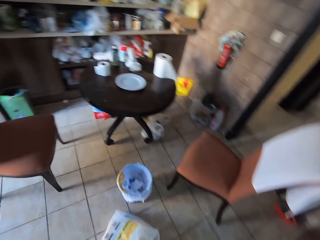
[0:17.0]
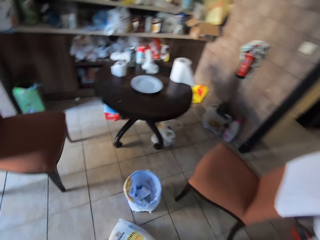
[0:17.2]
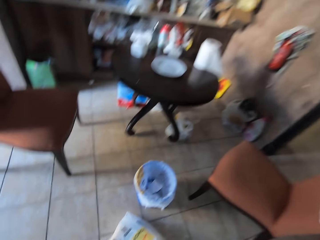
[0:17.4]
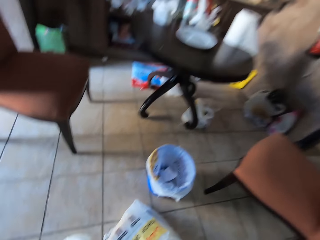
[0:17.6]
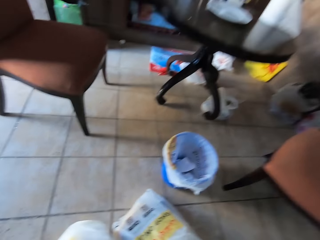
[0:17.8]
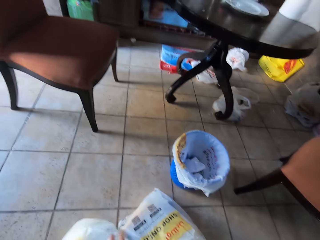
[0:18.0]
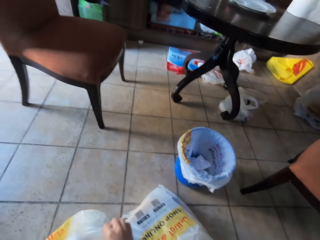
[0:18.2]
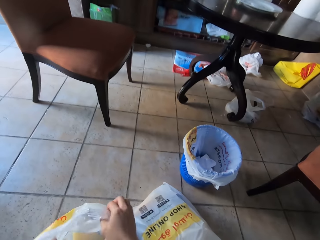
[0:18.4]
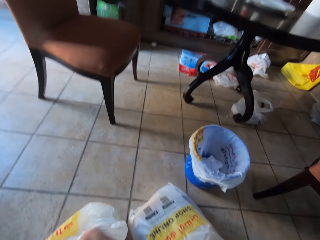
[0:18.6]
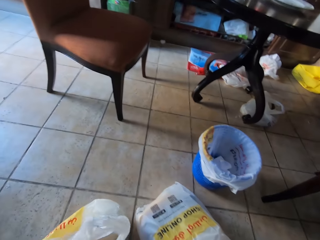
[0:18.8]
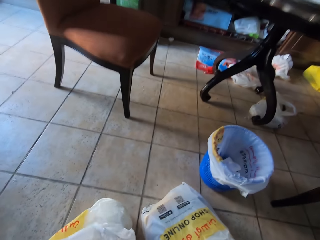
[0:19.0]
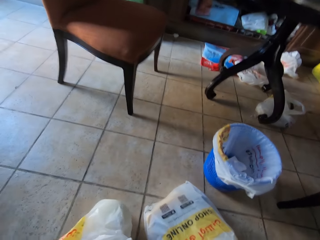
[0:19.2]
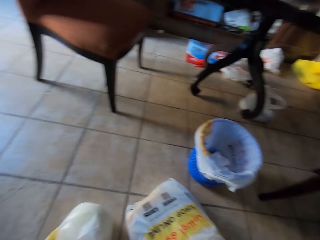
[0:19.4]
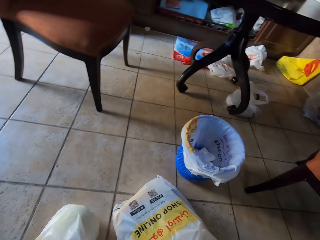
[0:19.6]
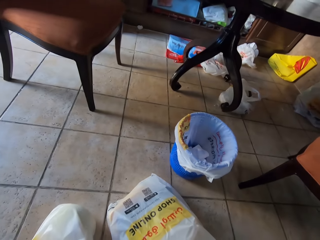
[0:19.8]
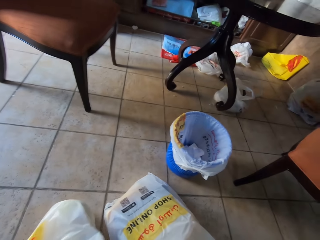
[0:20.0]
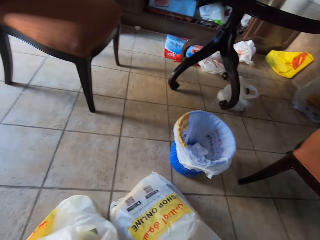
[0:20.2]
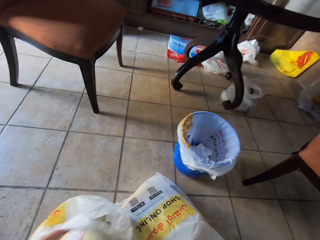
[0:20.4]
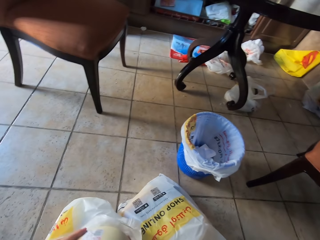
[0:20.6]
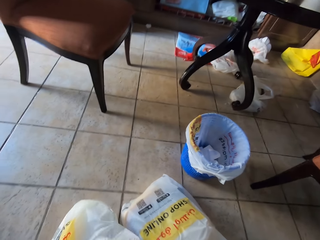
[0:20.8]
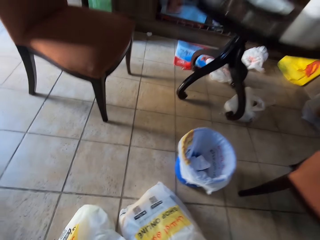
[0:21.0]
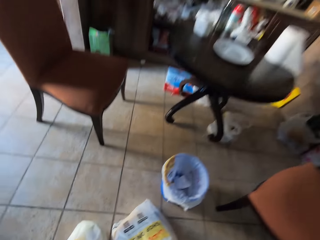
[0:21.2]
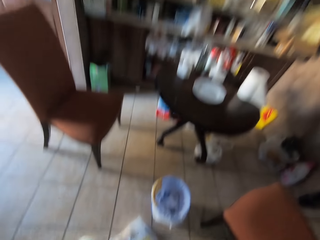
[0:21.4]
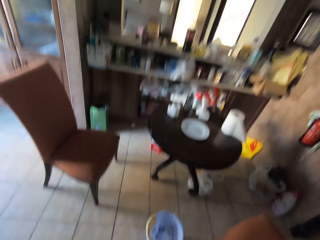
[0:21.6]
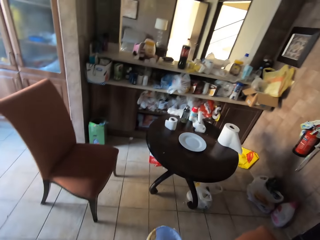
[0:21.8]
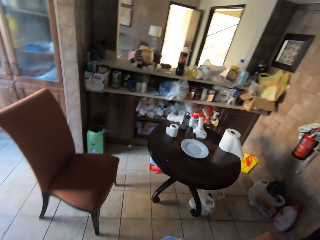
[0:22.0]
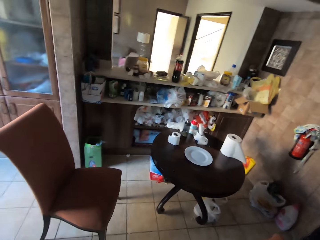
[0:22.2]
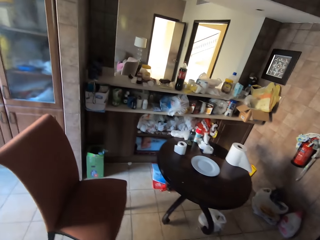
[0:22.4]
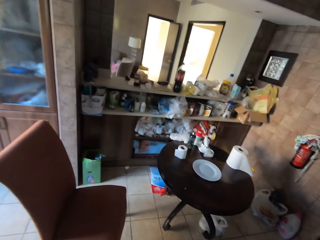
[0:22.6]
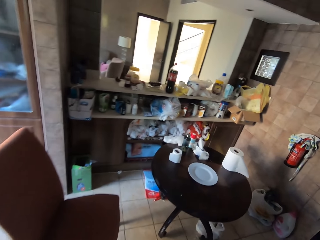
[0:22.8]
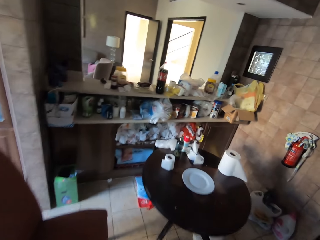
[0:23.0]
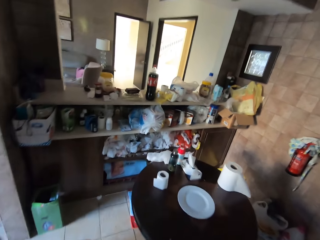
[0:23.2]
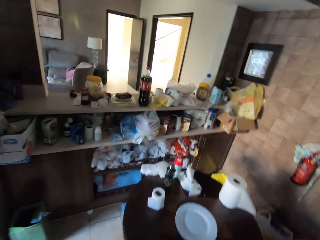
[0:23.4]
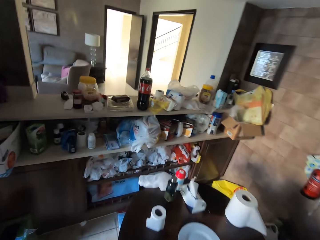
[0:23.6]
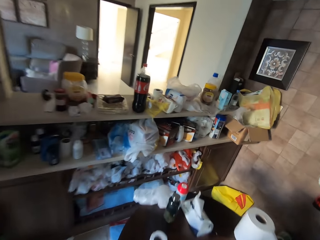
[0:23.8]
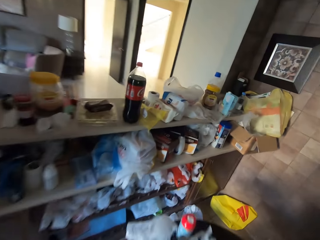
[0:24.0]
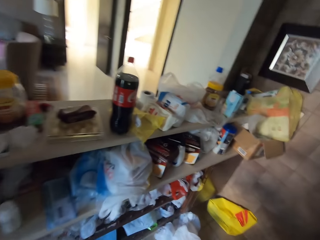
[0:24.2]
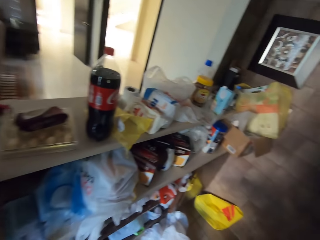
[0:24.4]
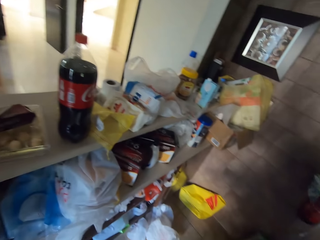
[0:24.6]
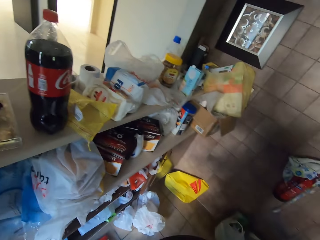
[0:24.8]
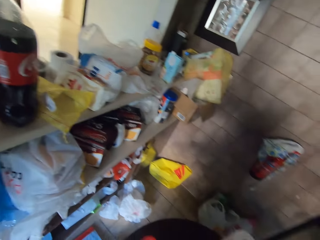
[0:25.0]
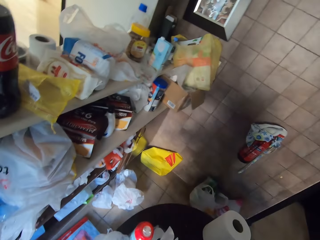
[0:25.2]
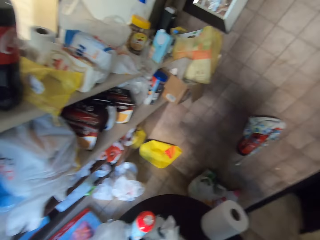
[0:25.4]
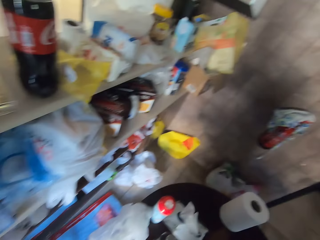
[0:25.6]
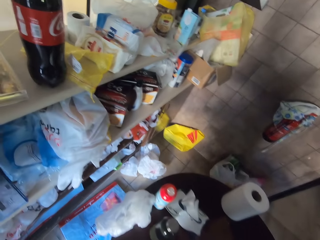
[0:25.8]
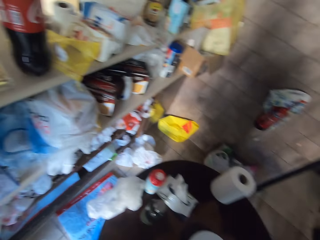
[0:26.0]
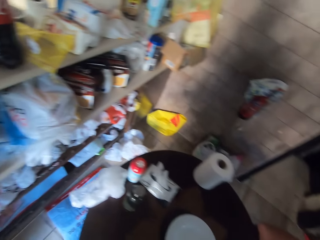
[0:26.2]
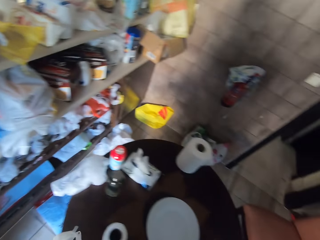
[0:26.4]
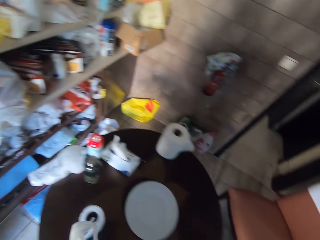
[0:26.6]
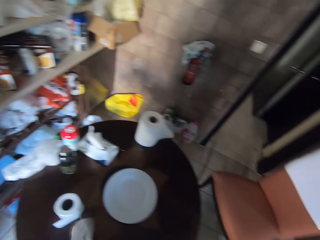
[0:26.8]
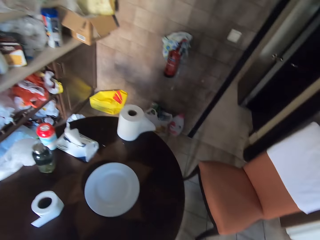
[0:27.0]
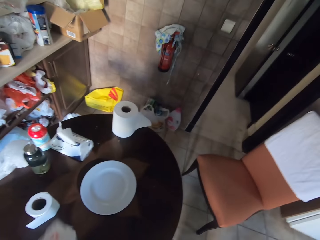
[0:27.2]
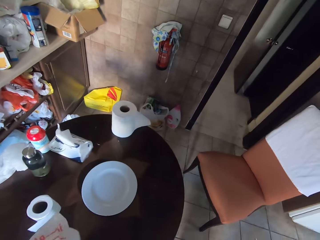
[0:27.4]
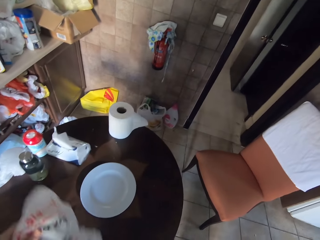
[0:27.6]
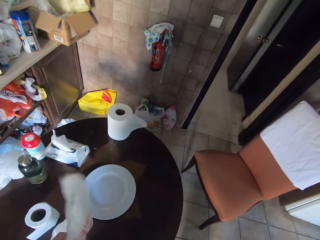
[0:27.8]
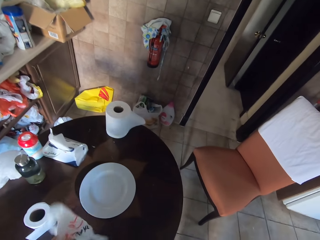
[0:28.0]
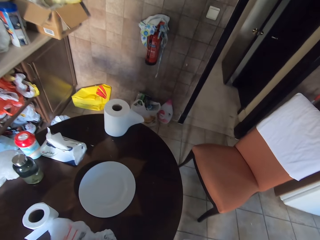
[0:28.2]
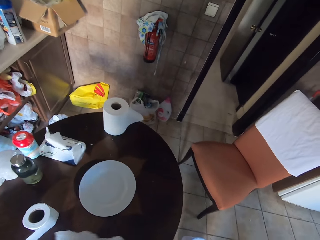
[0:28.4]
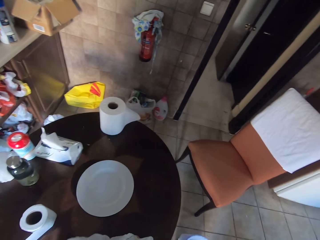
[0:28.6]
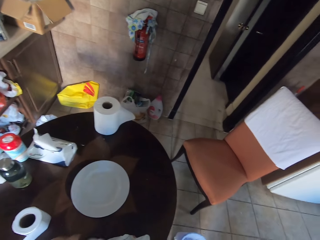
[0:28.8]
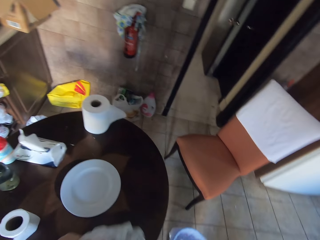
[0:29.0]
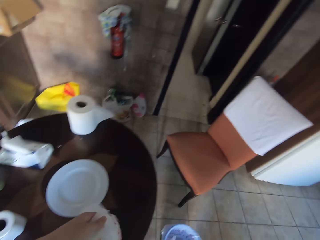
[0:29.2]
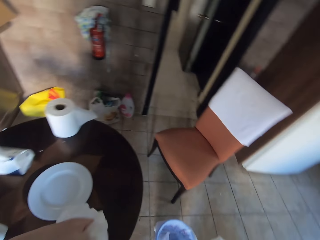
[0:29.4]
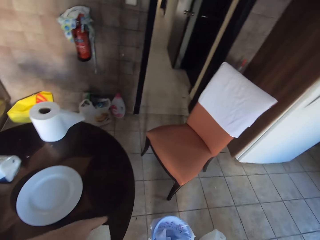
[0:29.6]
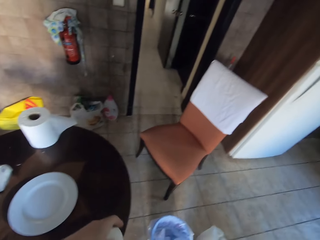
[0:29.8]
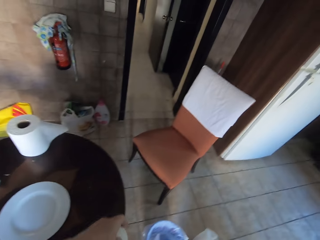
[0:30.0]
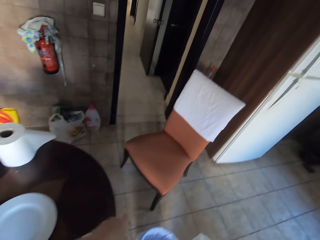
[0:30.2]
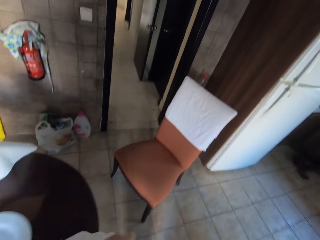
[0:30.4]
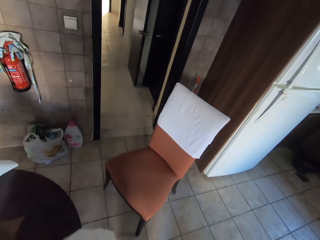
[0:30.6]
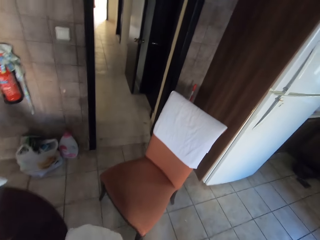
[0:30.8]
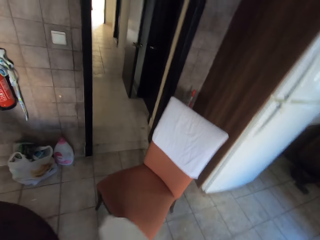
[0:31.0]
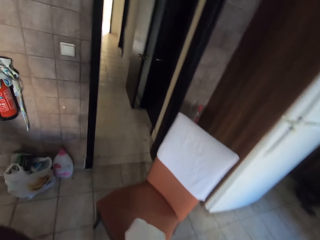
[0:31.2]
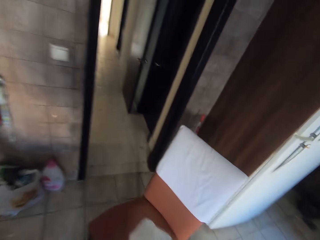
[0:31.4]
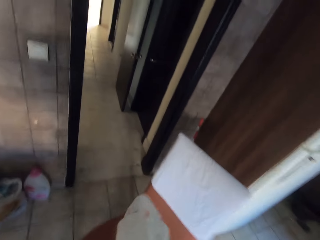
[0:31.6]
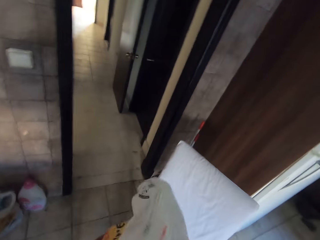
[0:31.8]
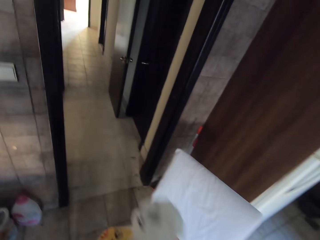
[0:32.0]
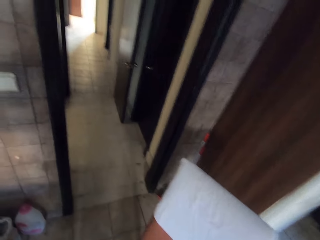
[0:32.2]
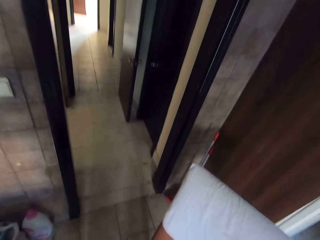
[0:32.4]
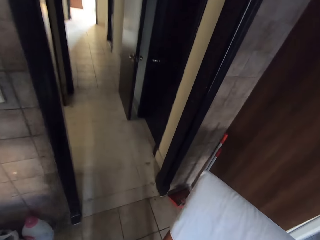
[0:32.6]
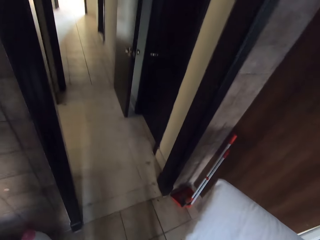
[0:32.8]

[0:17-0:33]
The camera wearer looks inside a bag. They bend down and open a nylon paper. They pick the nylon paper. They stand up and move around the house. They look around the shelf. They place the nylon paper on the table. They pick the nylon paper. They place the nylon on the chair.

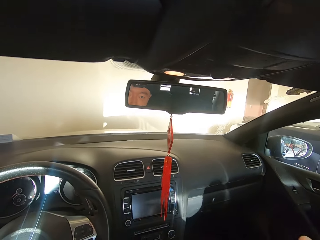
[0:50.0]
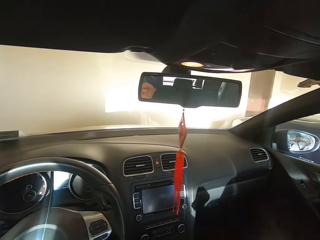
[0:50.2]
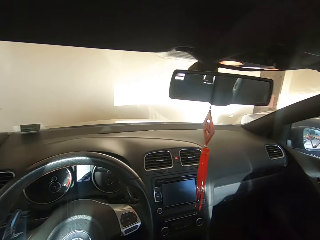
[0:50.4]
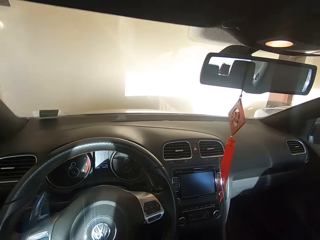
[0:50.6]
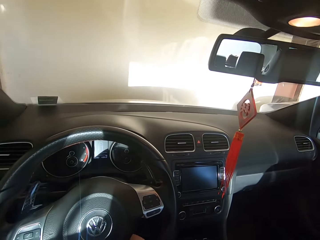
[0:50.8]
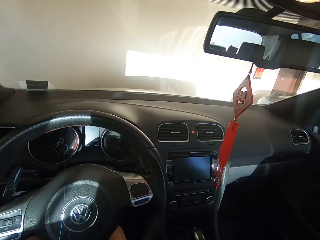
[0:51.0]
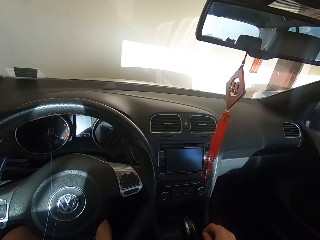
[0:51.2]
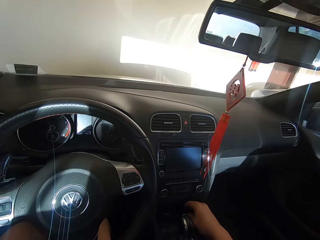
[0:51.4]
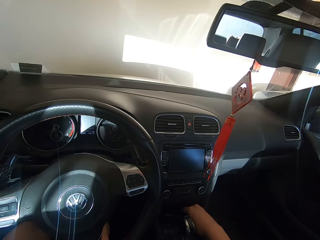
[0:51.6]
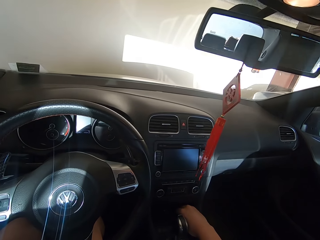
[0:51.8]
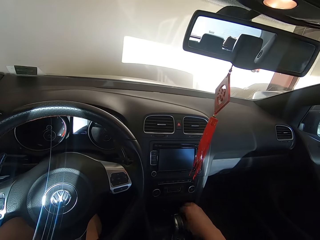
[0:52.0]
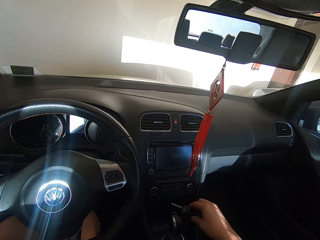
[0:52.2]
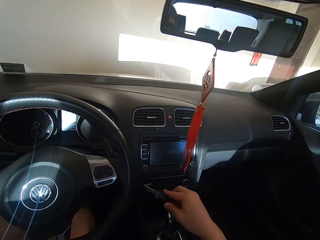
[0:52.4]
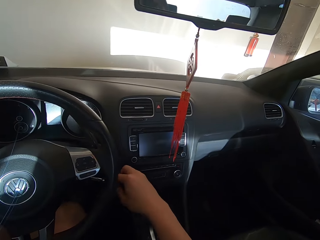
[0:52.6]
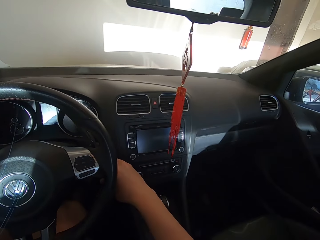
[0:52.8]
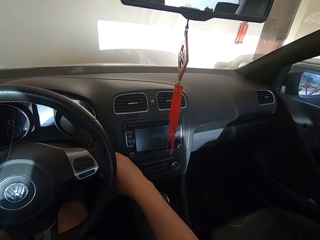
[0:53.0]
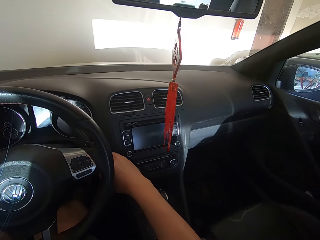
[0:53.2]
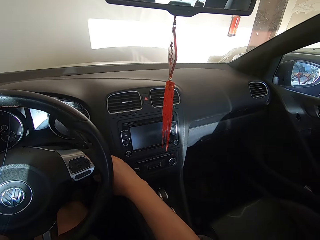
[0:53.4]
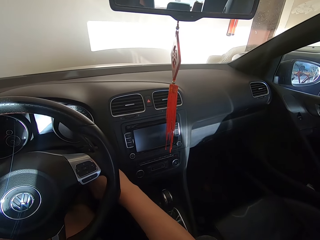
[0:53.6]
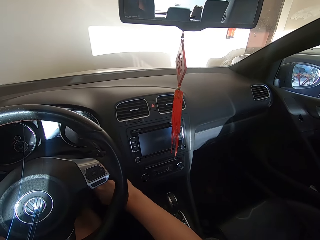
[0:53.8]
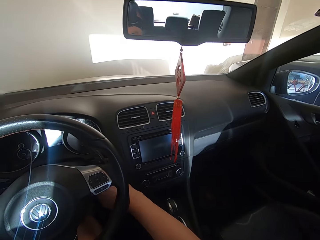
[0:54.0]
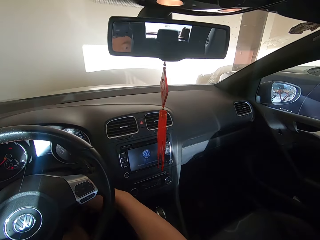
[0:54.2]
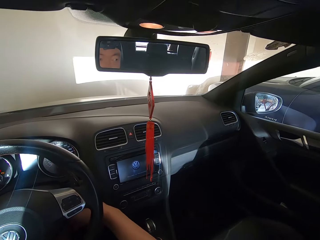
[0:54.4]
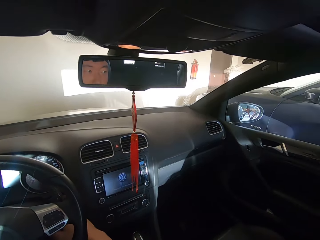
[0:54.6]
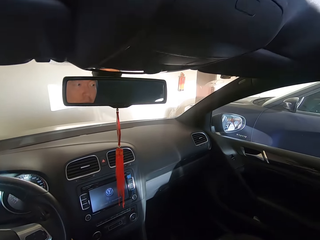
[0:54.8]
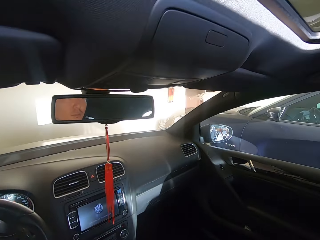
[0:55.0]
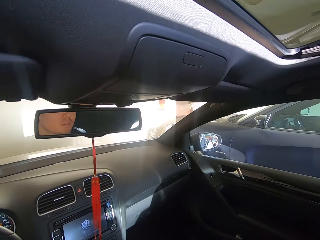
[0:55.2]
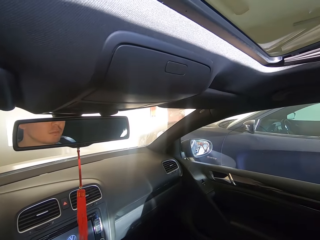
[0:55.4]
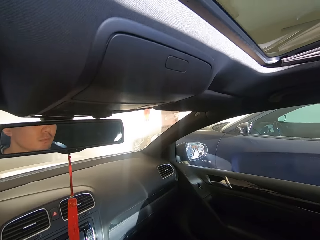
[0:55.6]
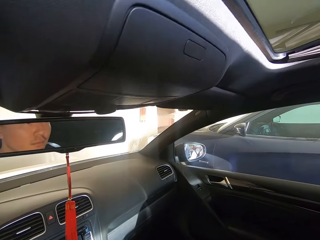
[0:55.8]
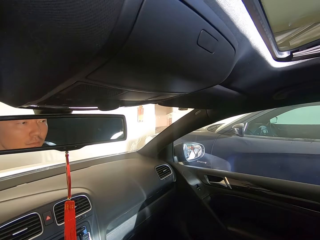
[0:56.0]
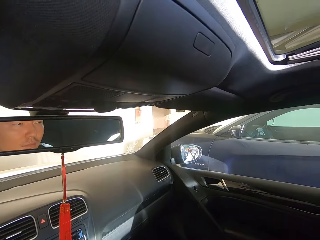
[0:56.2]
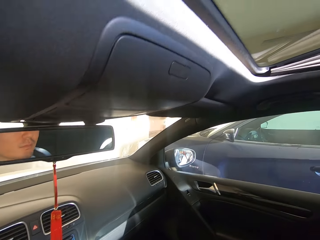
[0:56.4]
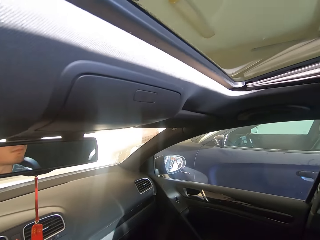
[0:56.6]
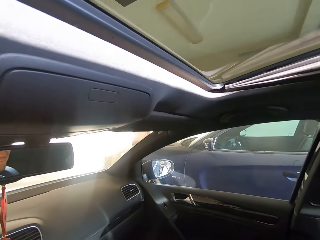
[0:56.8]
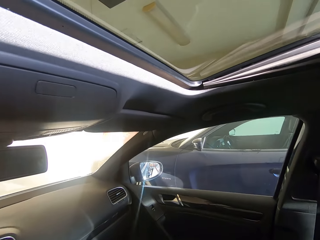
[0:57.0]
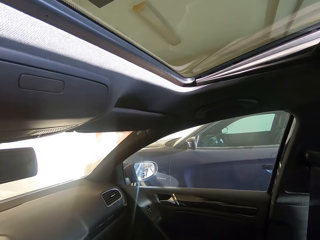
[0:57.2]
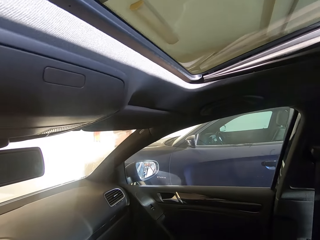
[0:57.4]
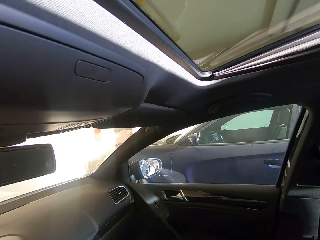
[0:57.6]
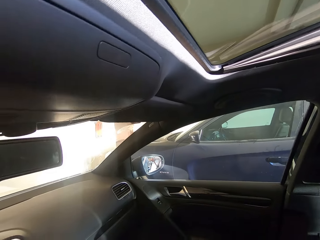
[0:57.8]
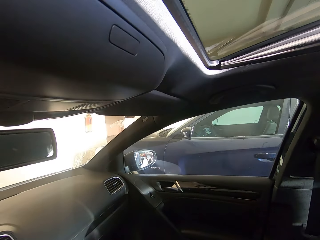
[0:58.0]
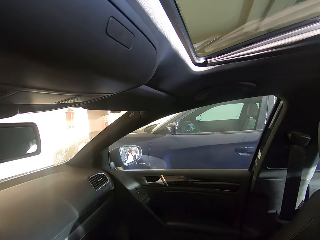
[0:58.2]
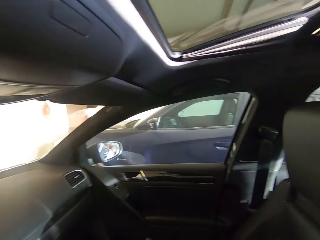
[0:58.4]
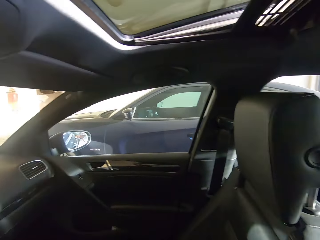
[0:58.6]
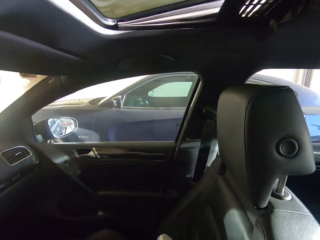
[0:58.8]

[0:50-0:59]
The camera wearer closes the car door. They start the car engine. They pick the car key. They look at the side mirror.
